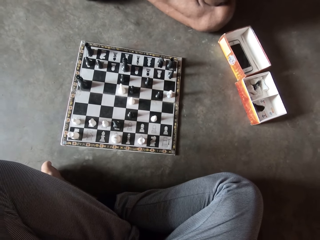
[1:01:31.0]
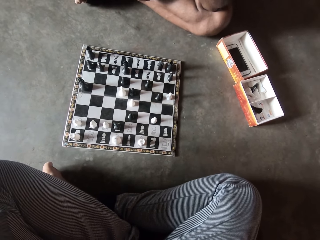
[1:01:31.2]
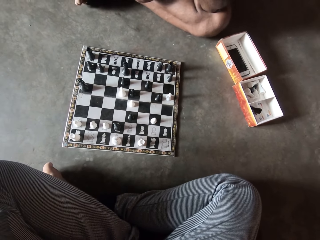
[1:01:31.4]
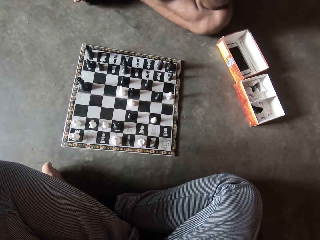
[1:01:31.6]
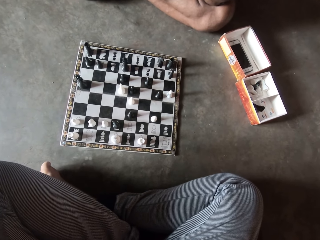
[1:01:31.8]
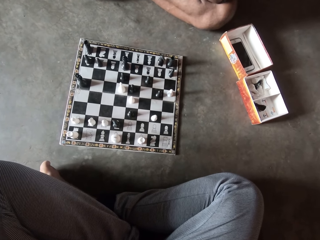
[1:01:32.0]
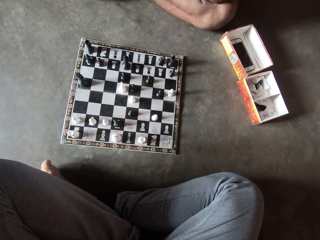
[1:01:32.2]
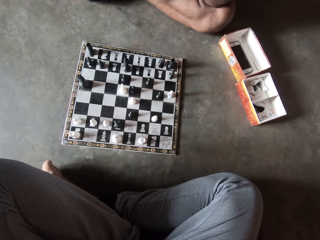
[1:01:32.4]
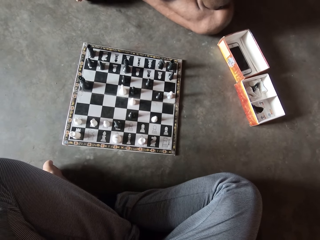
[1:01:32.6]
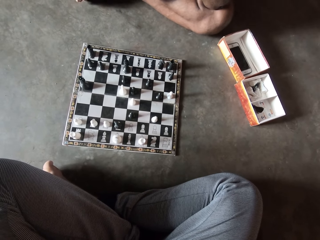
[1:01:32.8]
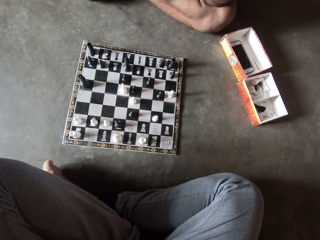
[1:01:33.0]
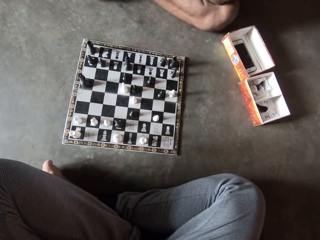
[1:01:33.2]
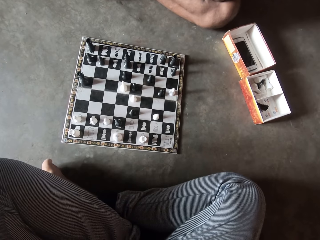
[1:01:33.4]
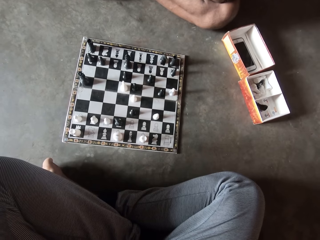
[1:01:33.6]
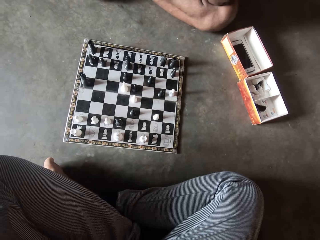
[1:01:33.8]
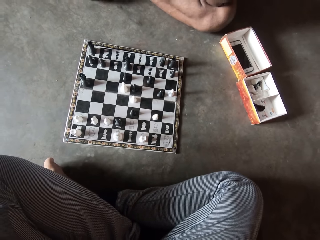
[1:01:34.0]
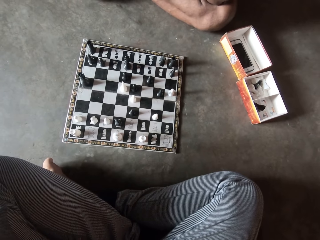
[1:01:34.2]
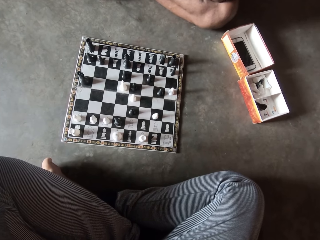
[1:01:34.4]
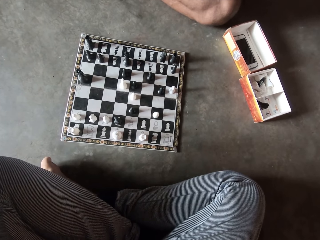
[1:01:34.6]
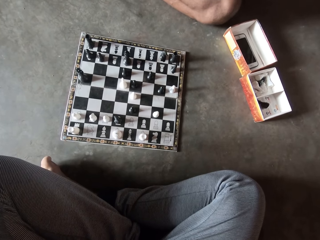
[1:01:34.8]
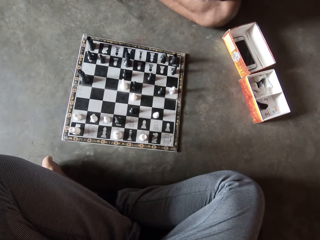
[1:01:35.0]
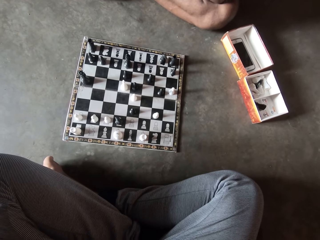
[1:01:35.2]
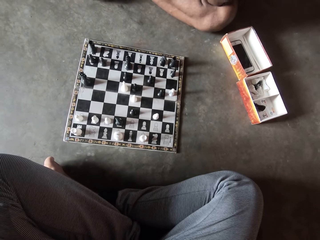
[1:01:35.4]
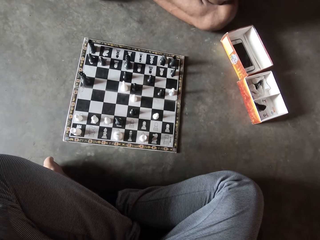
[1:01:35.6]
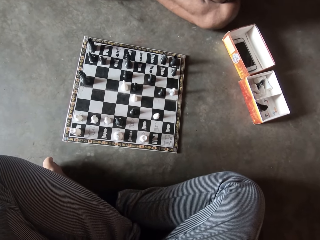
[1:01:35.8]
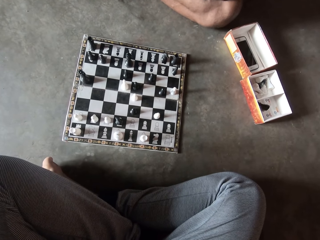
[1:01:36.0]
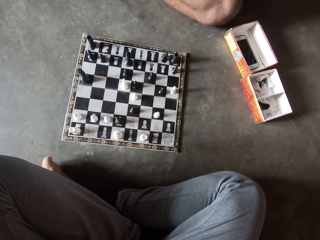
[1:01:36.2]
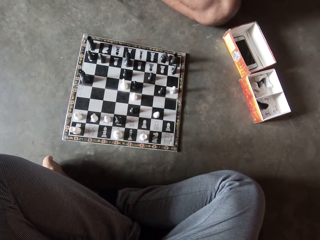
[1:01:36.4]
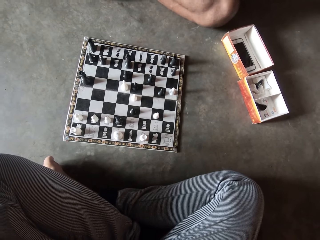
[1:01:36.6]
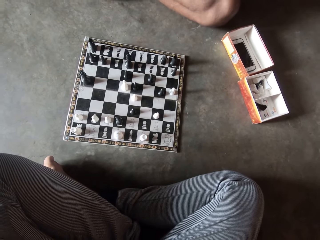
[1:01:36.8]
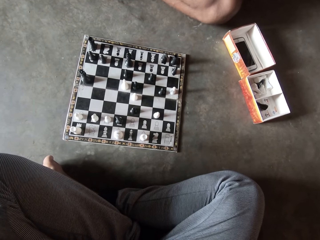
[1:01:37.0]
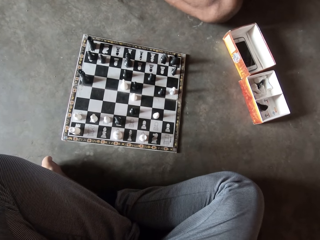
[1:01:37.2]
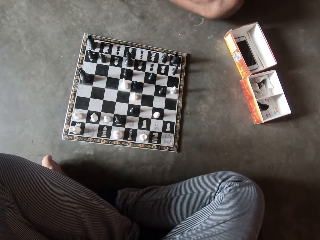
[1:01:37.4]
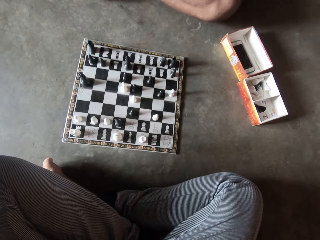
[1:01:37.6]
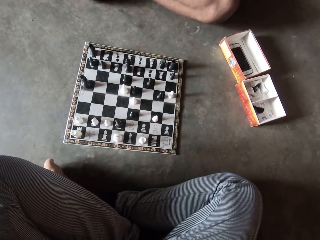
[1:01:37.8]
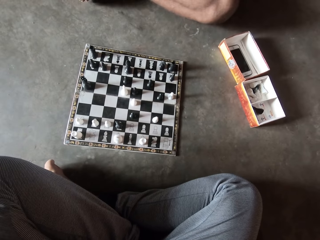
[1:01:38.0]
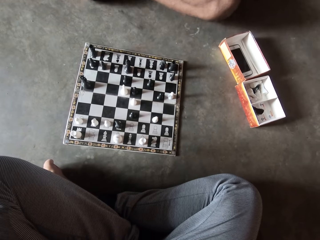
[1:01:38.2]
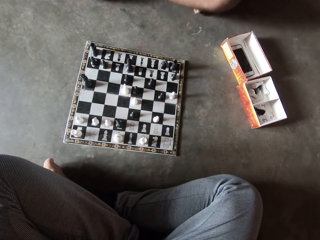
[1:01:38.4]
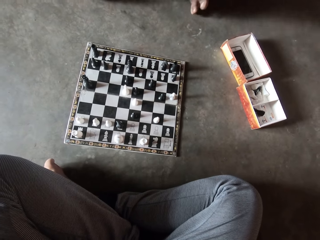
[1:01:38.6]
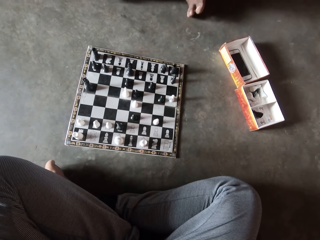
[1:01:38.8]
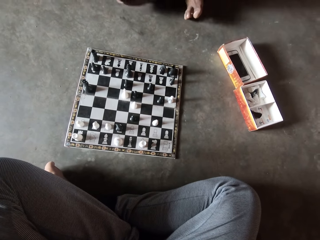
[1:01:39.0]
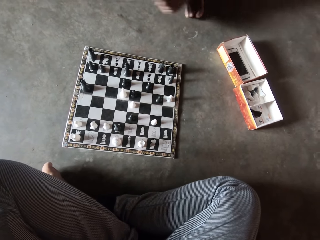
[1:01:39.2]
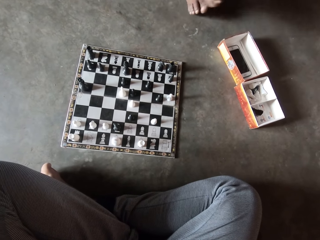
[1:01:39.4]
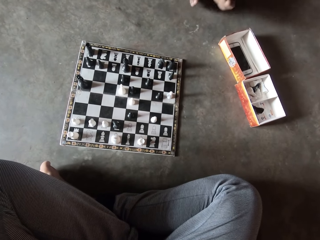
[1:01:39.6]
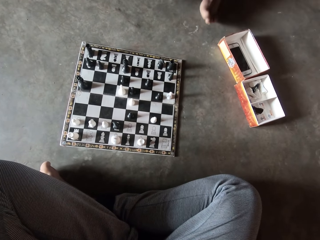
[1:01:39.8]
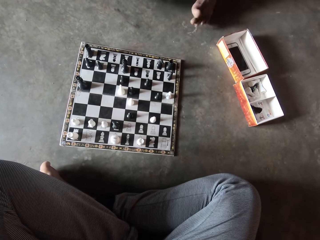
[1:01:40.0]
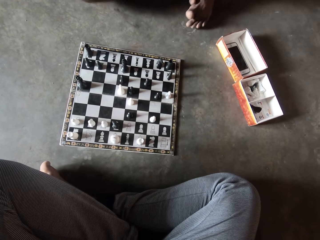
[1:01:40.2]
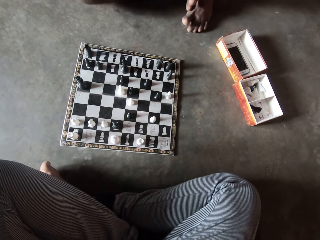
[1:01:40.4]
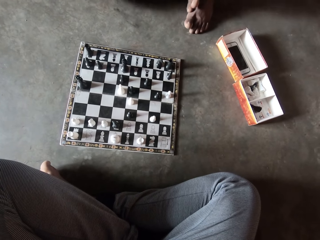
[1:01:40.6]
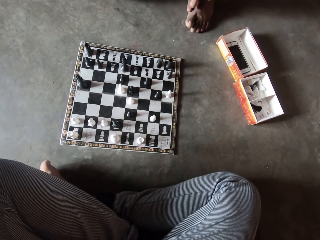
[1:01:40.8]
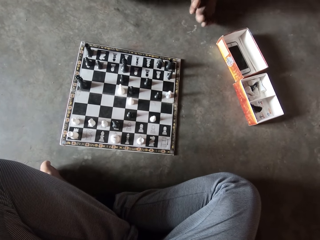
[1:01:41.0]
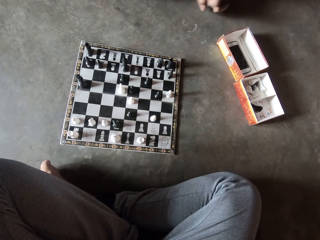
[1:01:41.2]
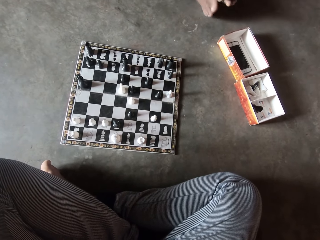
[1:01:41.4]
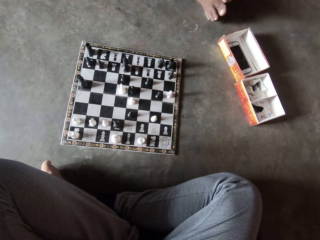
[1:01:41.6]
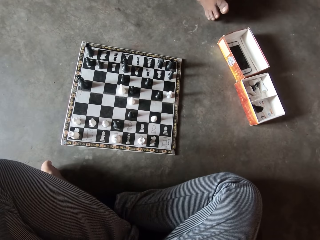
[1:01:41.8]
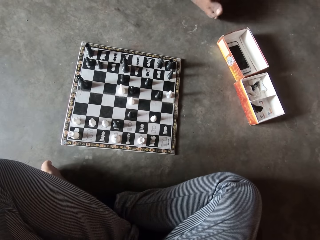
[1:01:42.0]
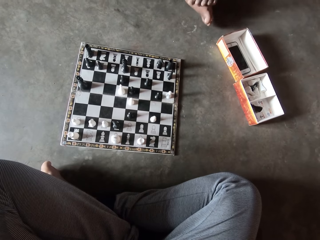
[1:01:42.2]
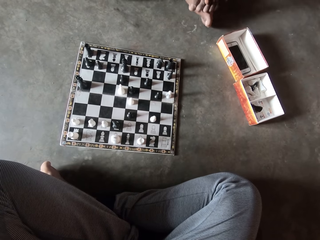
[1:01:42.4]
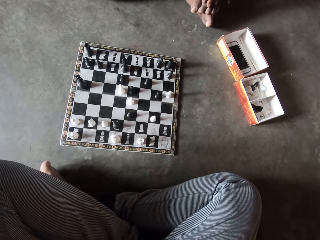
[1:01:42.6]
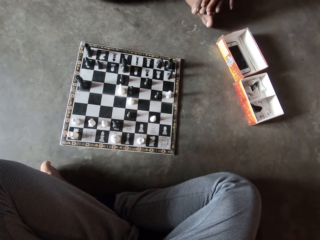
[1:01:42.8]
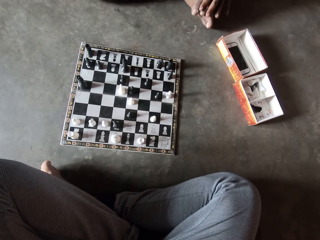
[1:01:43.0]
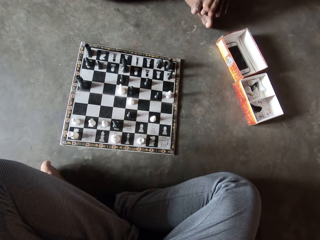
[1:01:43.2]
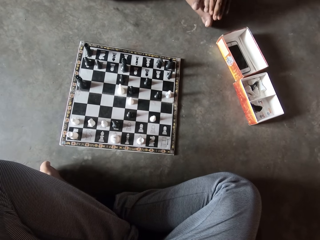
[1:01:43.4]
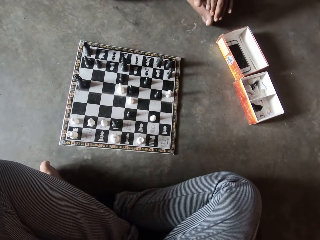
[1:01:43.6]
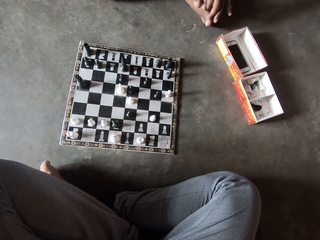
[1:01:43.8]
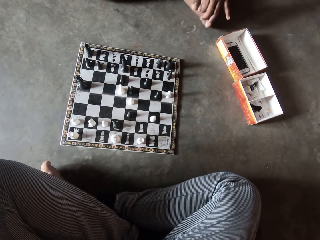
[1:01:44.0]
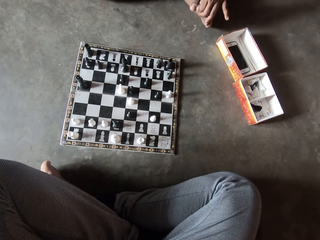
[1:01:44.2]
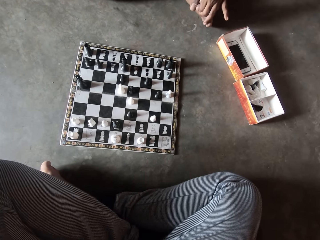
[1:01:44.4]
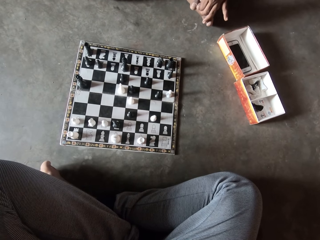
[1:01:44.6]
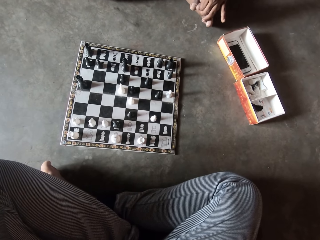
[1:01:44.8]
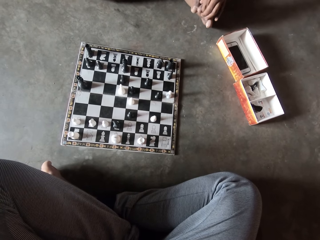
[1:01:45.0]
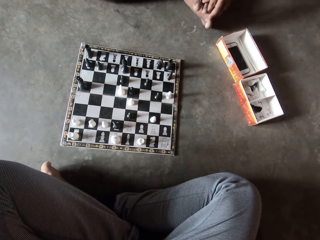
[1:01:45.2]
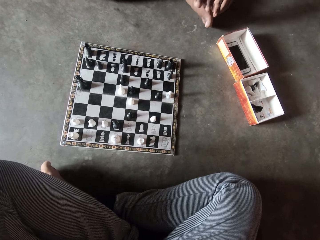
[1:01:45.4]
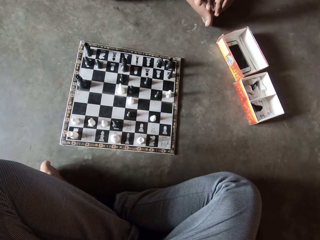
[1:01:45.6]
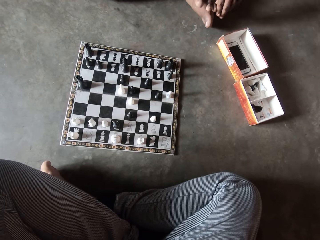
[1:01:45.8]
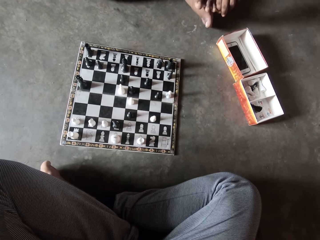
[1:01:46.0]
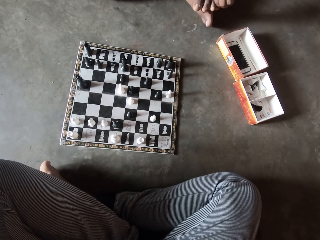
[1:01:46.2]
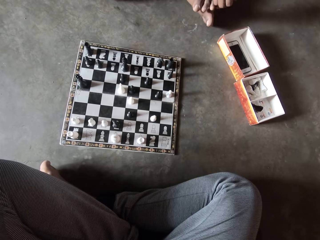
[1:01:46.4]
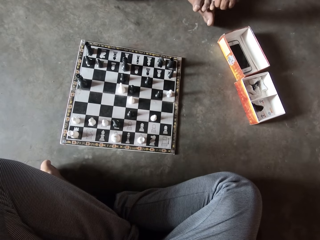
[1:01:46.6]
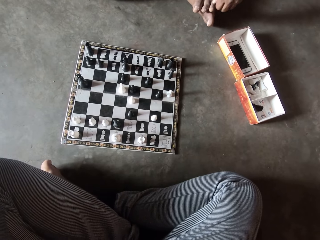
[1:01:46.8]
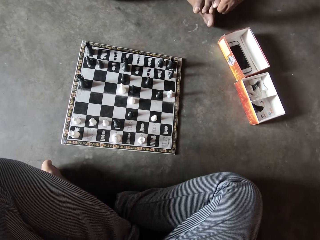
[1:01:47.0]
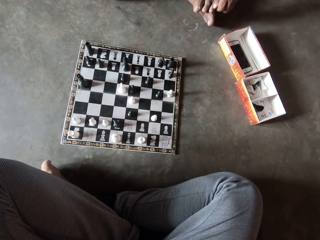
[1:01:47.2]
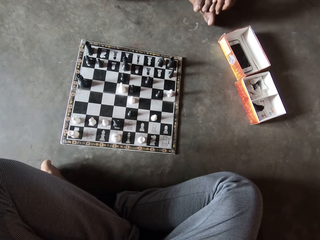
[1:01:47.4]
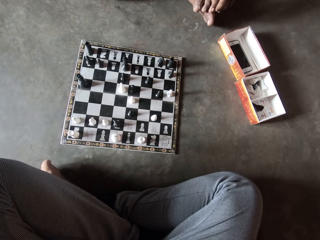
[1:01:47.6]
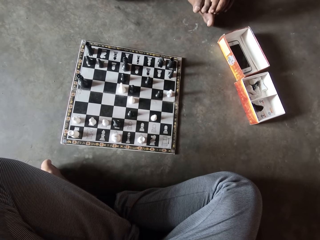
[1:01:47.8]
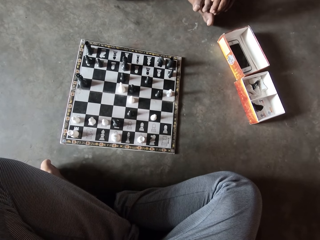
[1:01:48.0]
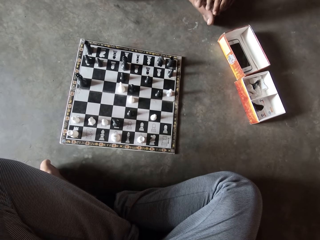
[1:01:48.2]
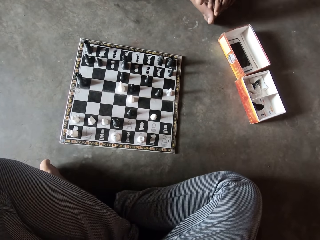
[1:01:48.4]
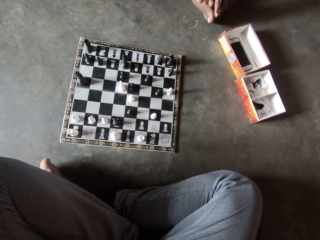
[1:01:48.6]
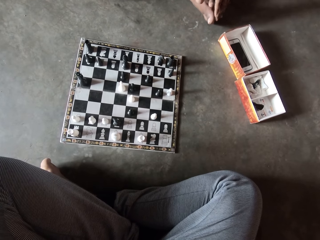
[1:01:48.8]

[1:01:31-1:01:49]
A man moves the legs. The man moves the hand.

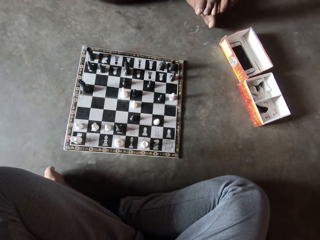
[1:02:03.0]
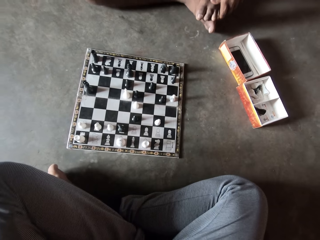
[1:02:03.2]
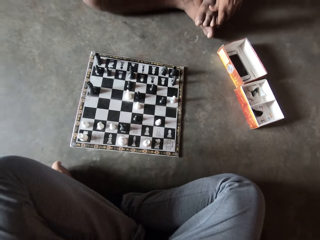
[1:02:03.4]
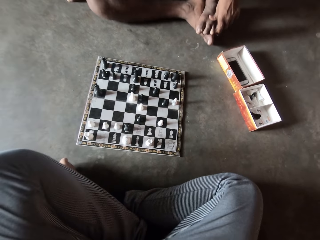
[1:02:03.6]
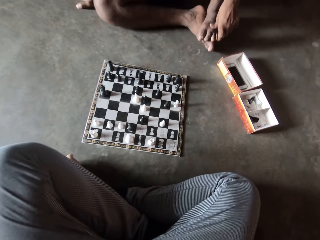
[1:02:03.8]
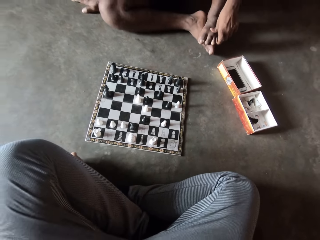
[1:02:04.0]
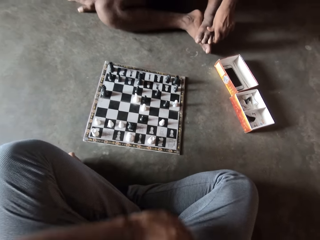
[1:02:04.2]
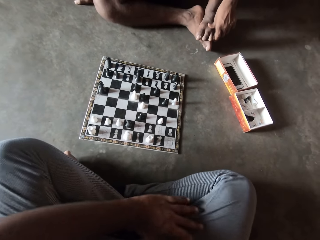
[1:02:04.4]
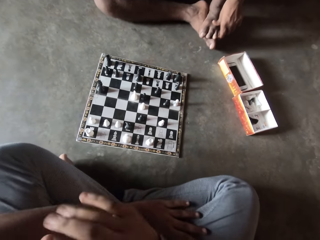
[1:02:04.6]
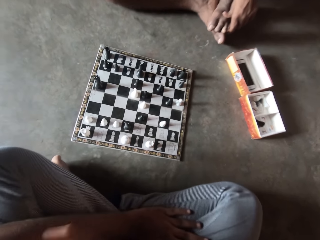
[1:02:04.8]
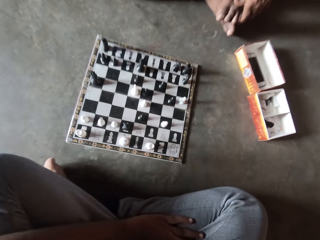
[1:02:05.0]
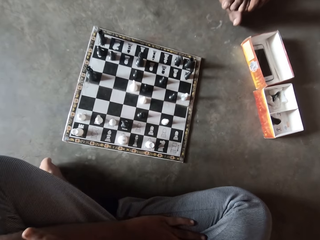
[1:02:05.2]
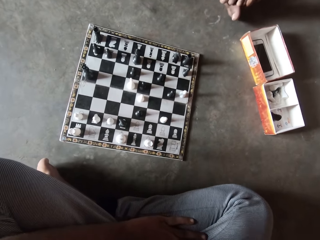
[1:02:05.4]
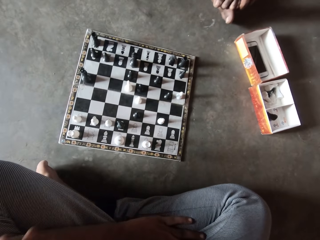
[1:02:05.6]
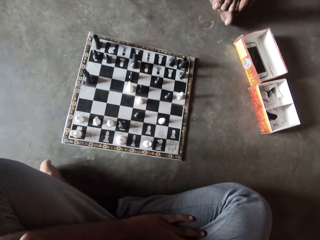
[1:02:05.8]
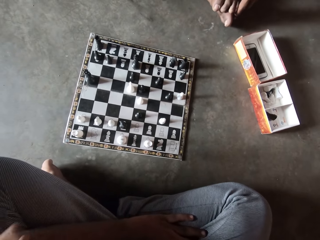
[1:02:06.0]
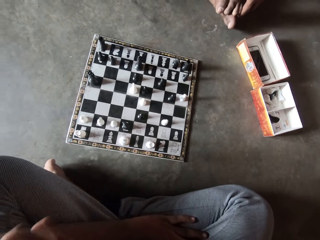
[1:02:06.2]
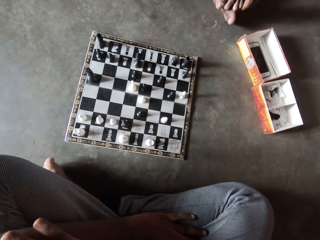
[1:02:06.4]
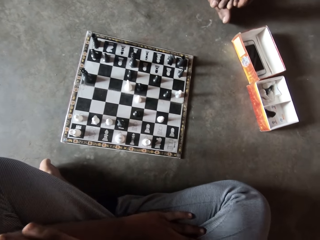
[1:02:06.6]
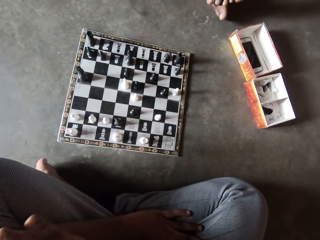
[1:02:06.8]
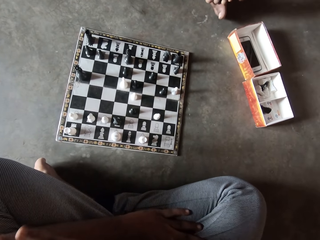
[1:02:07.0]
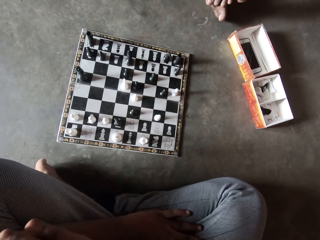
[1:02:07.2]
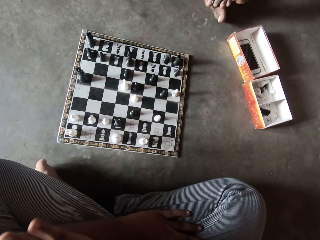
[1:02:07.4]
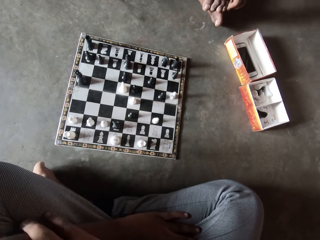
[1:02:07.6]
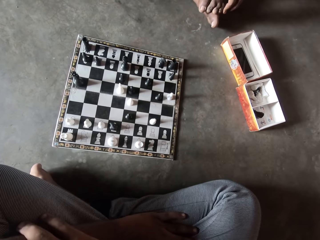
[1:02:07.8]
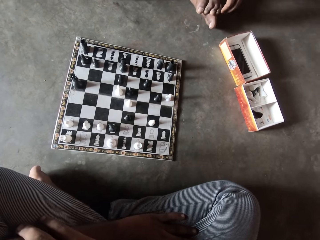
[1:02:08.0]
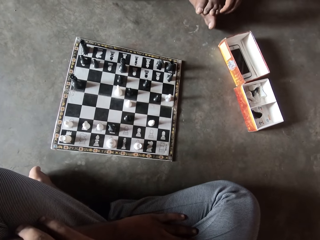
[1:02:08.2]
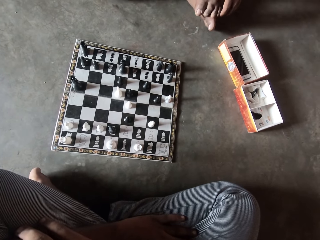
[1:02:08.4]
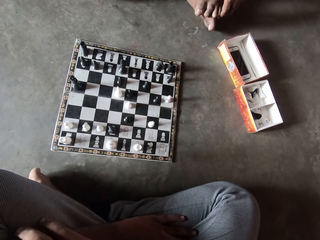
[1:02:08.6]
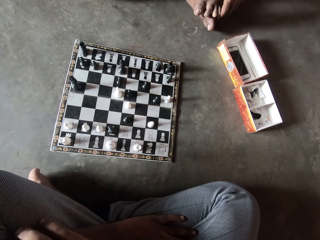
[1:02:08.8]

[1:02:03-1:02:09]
A man moves the hand.
